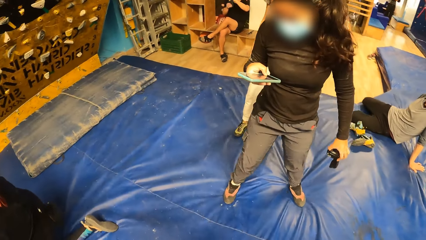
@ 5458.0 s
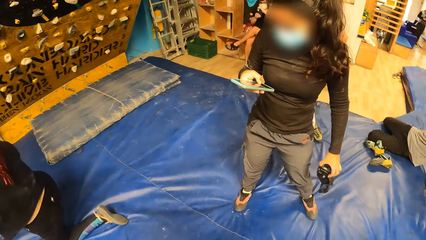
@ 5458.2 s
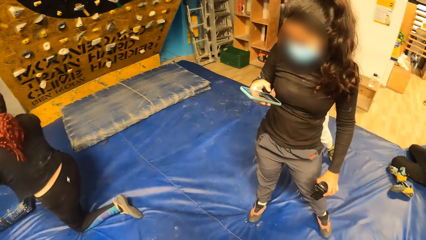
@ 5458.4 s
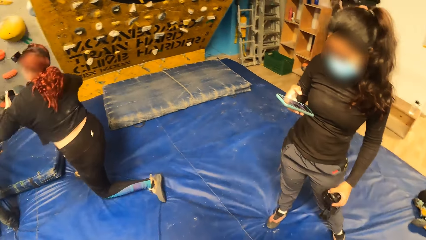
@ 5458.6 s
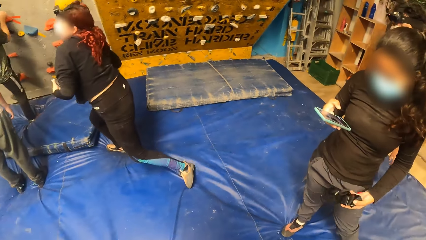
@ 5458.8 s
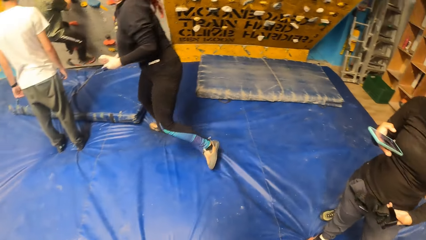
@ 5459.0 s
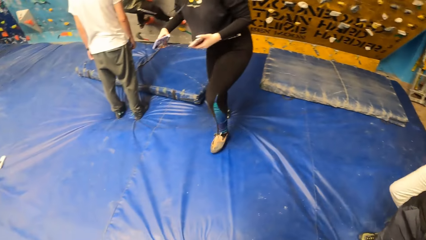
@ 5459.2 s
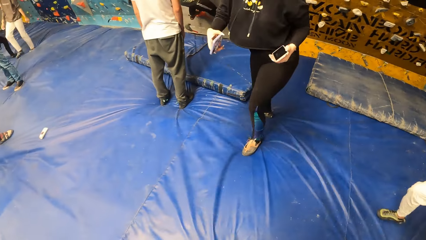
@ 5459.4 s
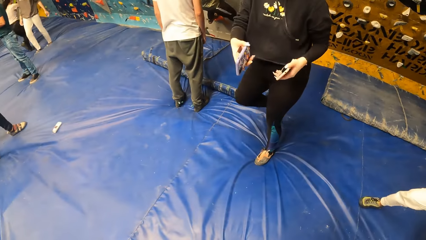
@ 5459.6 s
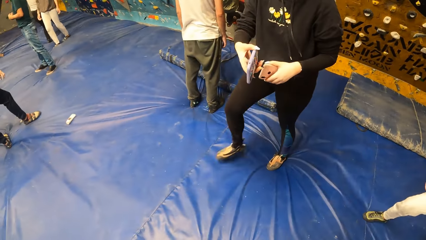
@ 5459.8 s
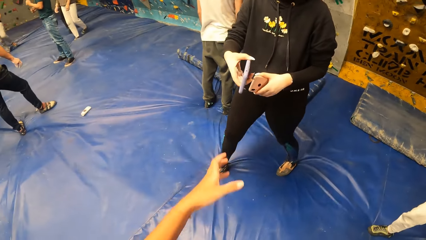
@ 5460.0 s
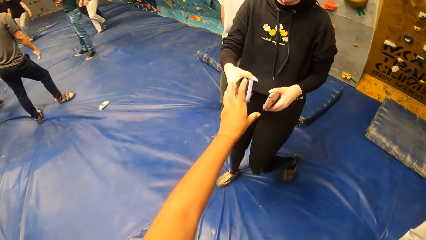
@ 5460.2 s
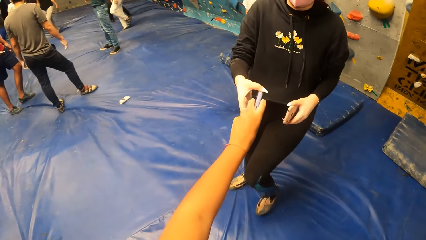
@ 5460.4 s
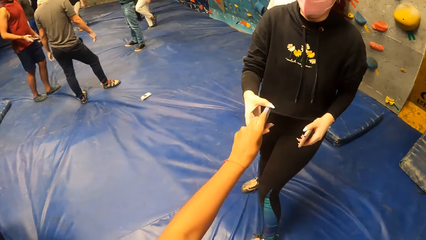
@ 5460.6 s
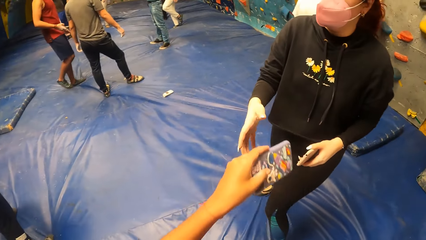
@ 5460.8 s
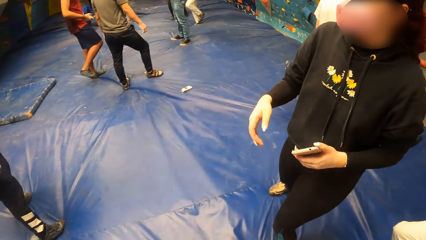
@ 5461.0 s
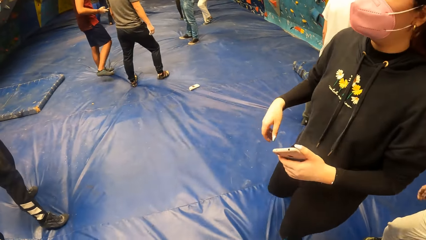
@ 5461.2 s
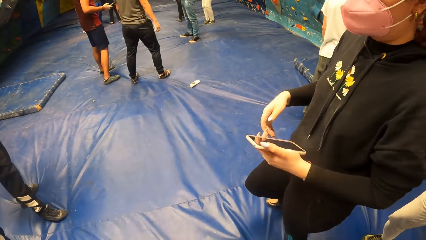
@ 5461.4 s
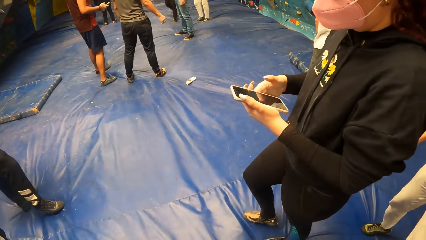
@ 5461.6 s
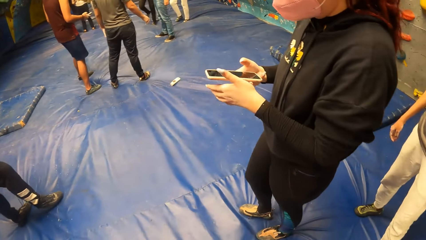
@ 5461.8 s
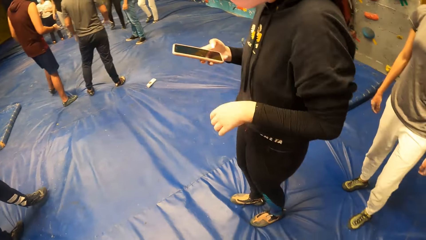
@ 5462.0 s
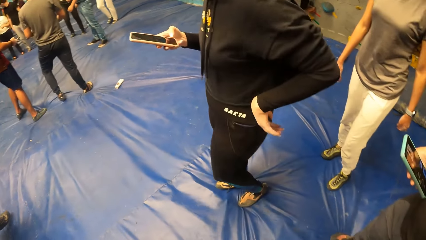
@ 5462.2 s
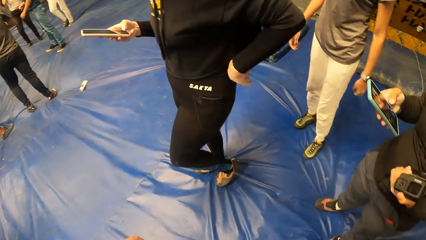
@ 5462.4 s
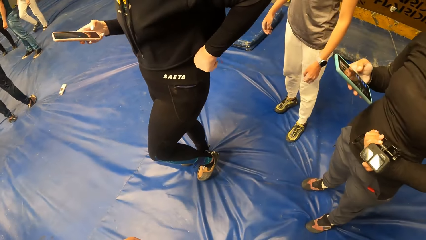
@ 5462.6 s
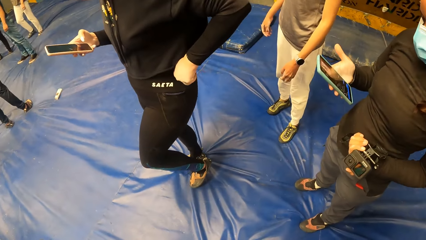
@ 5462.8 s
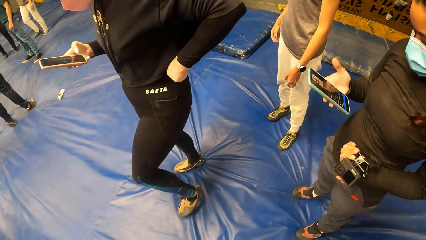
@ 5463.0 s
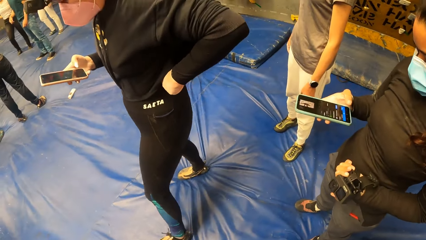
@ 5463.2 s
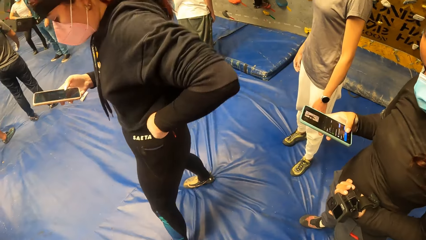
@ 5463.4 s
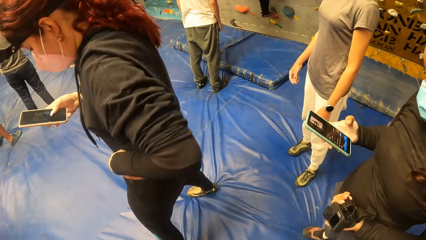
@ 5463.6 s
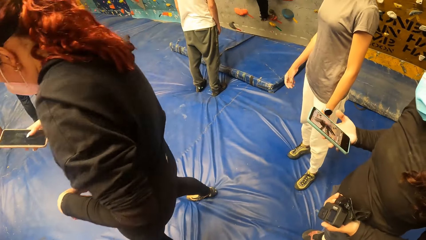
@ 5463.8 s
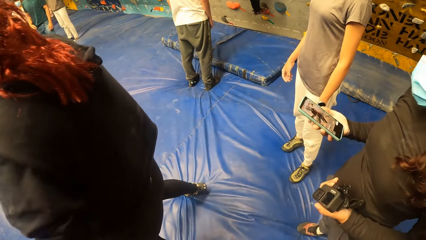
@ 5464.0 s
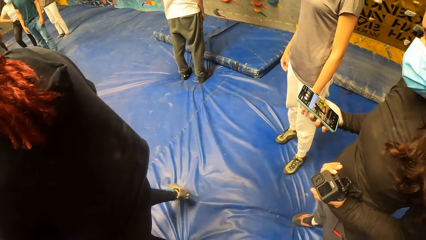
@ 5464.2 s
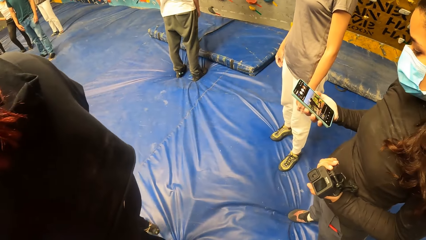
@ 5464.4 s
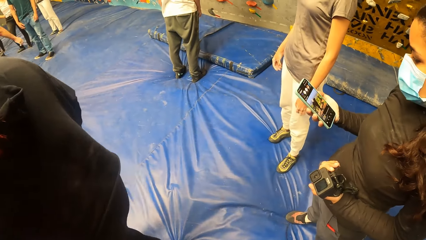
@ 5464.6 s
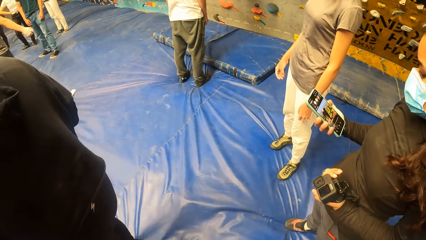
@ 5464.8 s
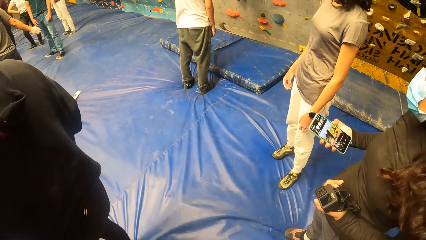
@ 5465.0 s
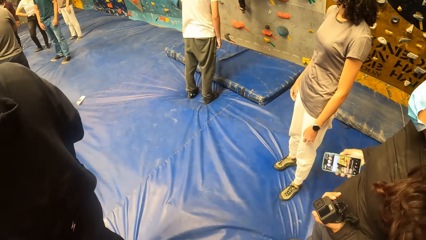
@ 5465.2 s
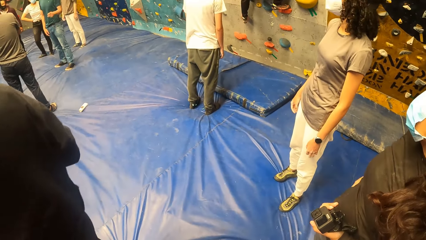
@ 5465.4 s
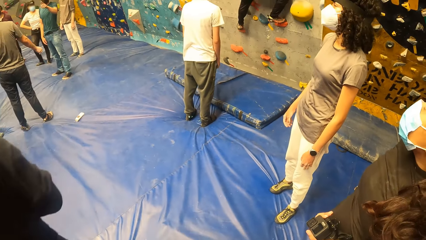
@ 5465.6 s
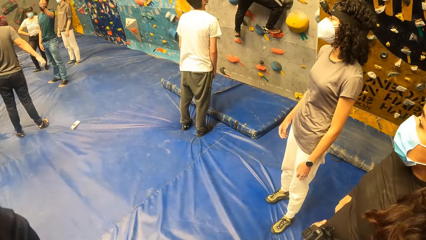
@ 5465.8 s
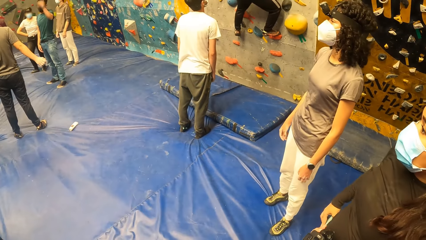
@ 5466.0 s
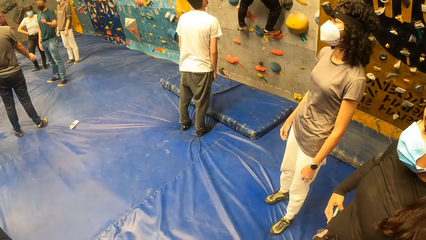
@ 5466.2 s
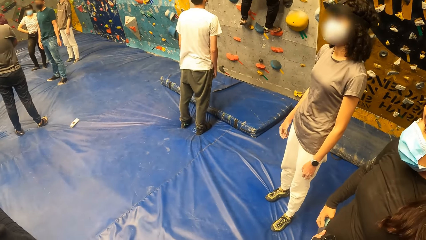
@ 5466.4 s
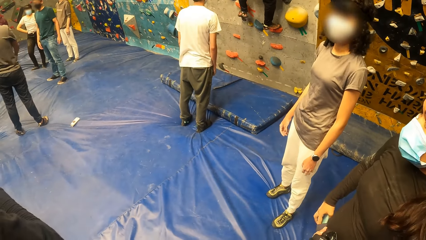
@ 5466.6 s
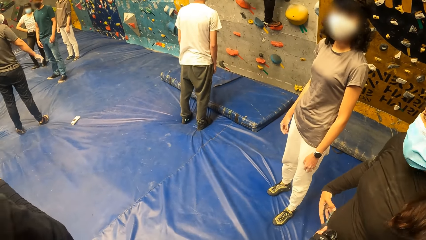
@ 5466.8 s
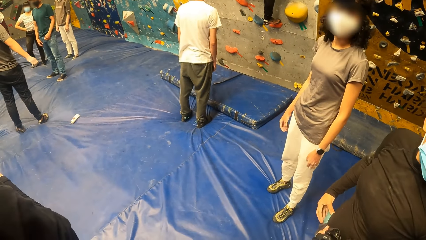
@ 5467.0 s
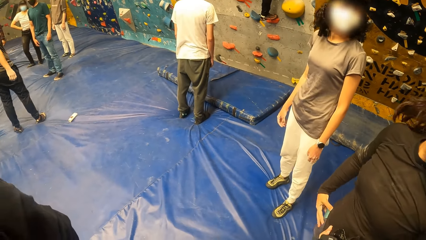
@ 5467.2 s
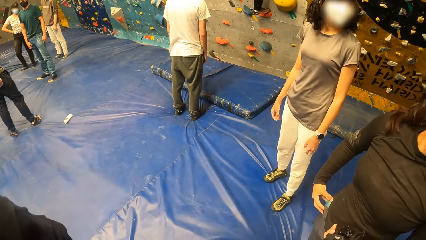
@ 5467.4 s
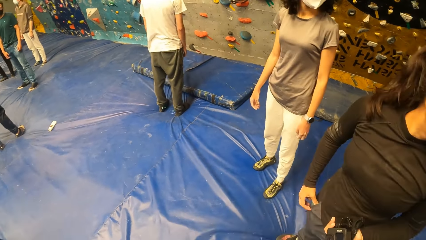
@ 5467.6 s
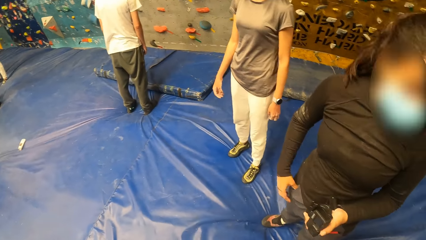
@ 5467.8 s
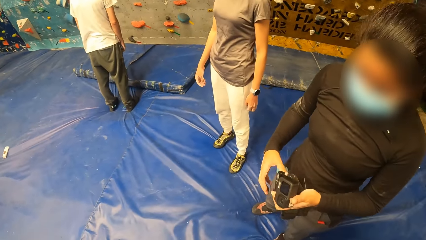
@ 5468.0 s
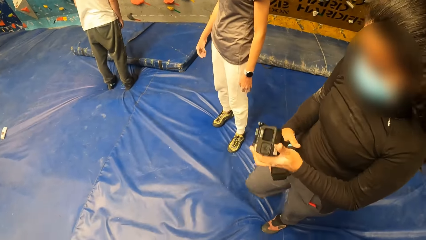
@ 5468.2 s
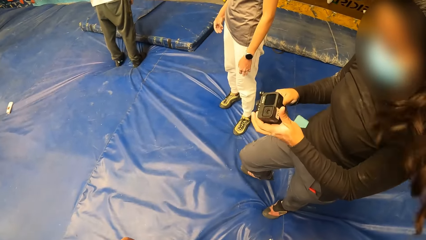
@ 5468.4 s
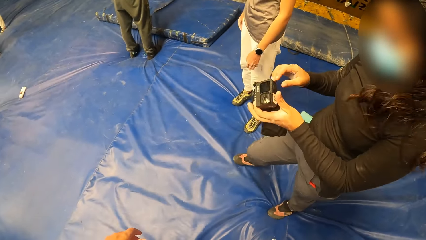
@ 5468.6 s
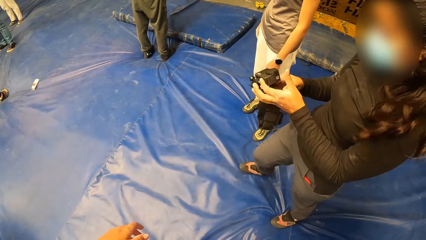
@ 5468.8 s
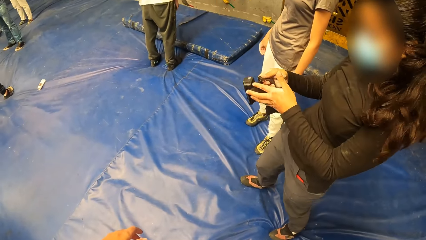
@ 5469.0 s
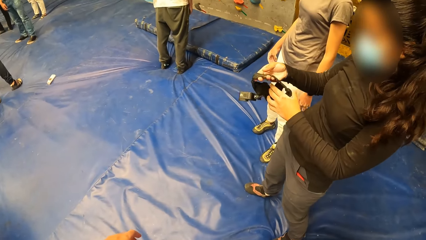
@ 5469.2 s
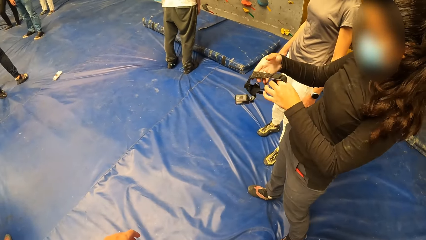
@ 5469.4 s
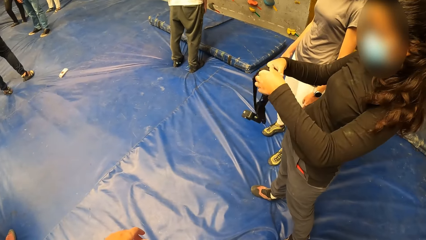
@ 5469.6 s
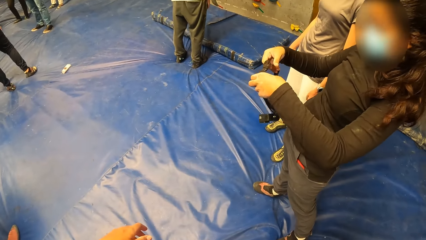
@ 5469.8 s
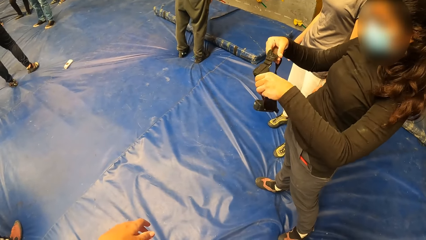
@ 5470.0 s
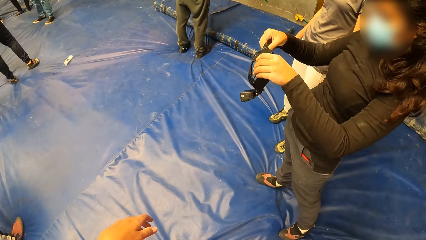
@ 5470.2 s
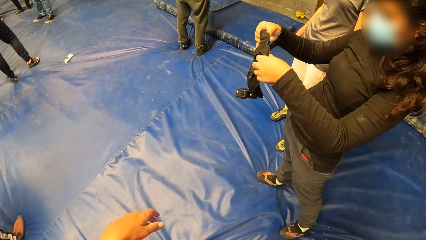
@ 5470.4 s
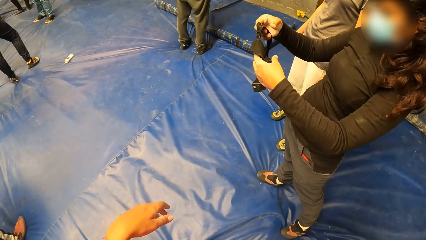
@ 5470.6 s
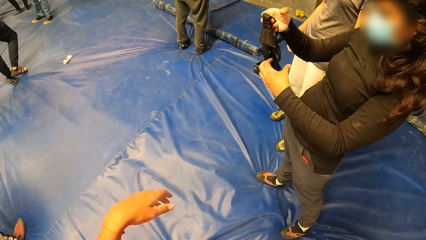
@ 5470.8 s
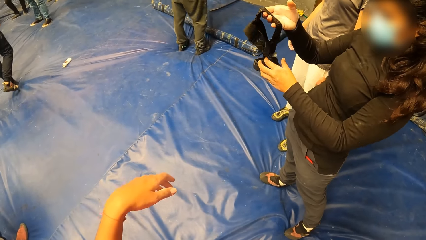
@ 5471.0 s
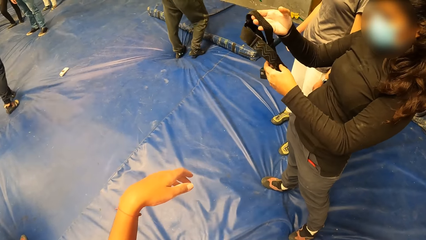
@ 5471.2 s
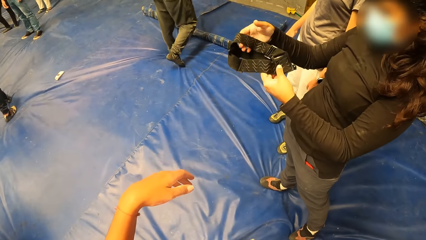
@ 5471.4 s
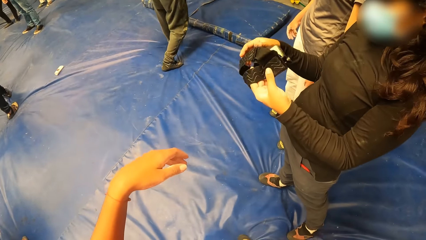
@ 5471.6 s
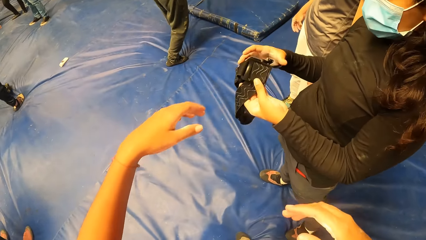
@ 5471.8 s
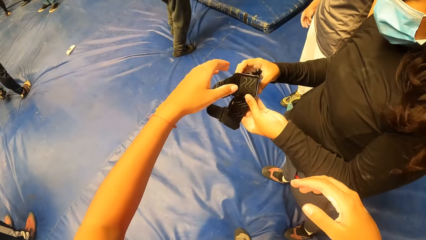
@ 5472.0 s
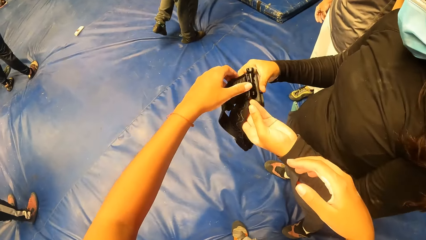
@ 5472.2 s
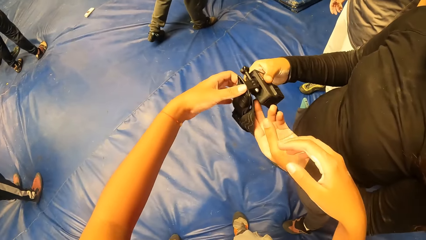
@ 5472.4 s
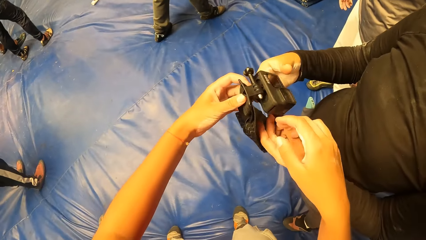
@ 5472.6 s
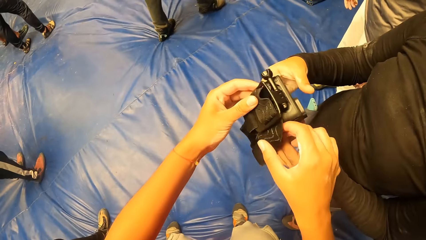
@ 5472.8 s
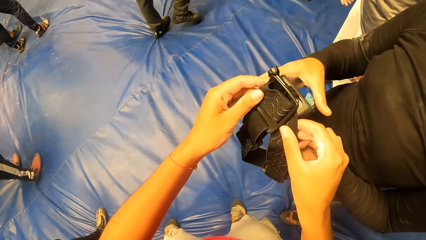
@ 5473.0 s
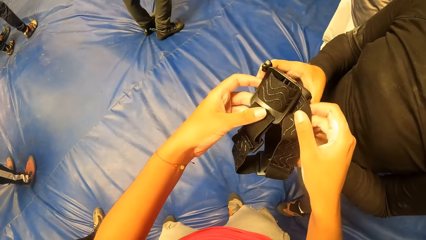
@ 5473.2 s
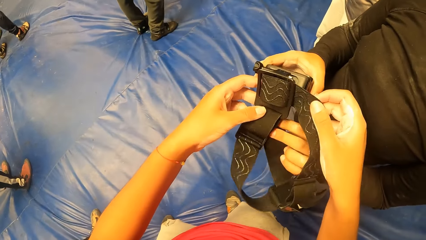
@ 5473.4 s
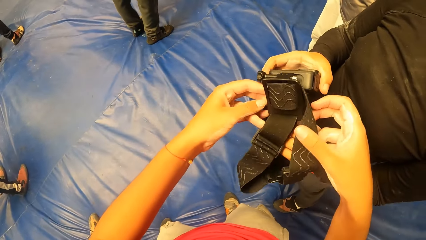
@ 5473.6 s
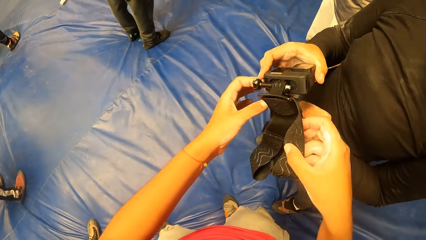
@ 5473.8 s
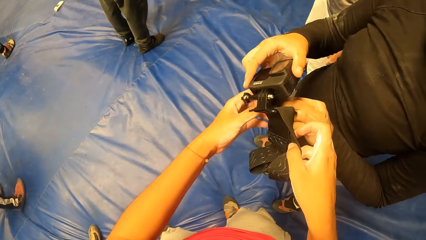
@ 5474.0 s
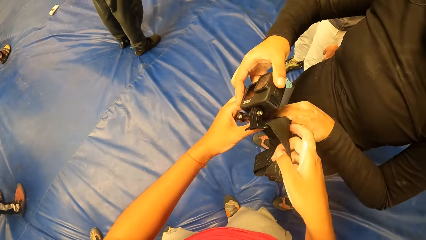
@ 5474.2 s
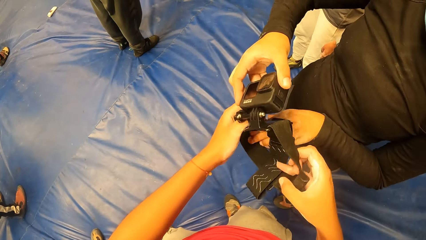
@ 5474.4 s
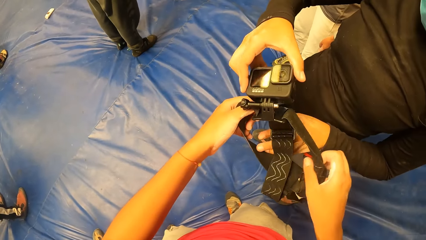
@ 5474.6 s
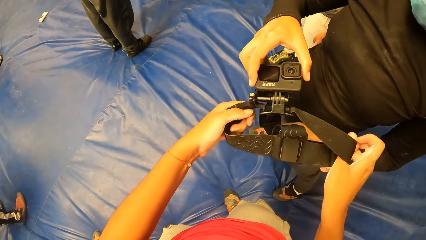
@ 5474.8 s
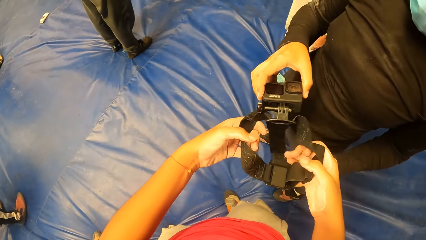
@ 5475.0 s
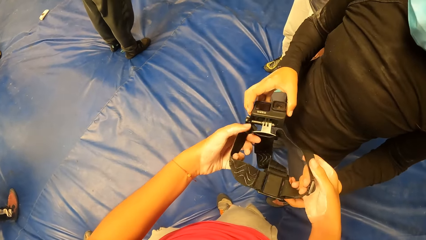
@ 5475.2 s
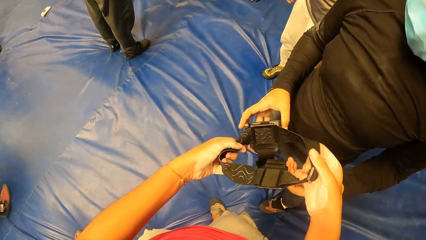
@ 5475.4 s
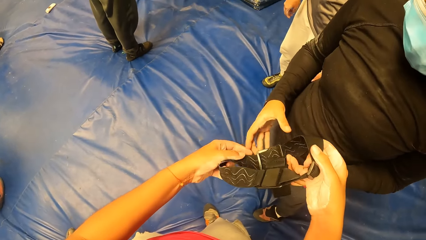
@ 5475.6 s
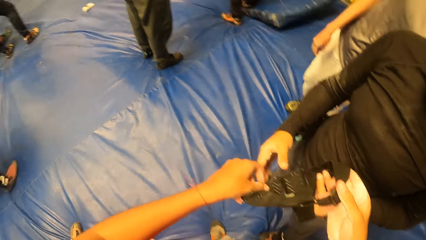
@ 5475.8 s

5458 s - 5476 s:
The camera wearer collects a phone from a woman with her left hand. The woman passes the phone from her left hand to her right hand. The woman operates the phone with her right hand. Another woman holds a camera in her left hand. The camera wearer looks at the phone. The other woman puts the phone in her pocket with her right hand. The camera wearer interacts with a girl. The other woman holds the camera with both hands. The camera wearer holds the camera with both hands.
